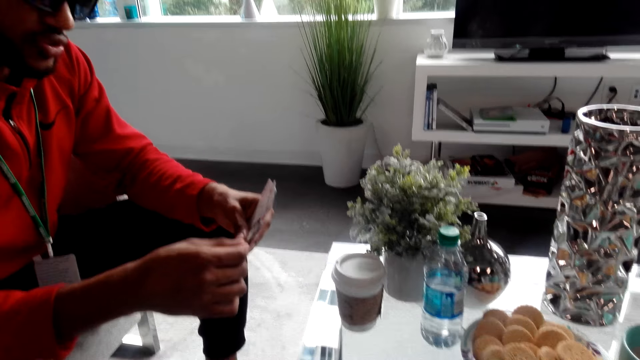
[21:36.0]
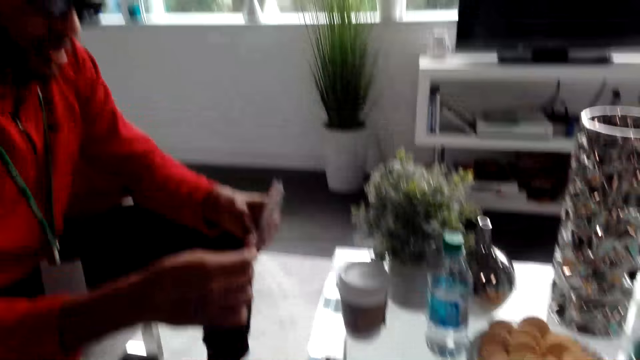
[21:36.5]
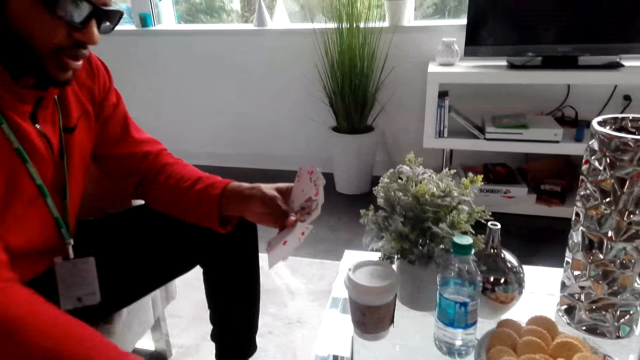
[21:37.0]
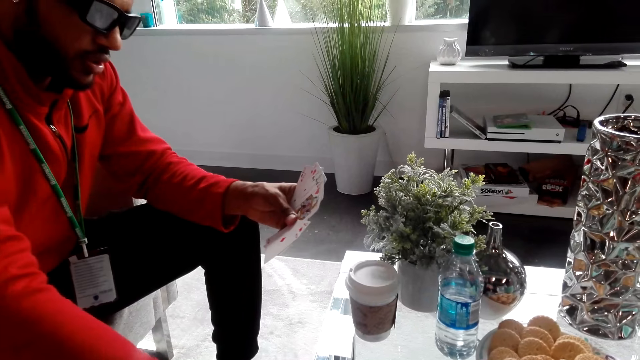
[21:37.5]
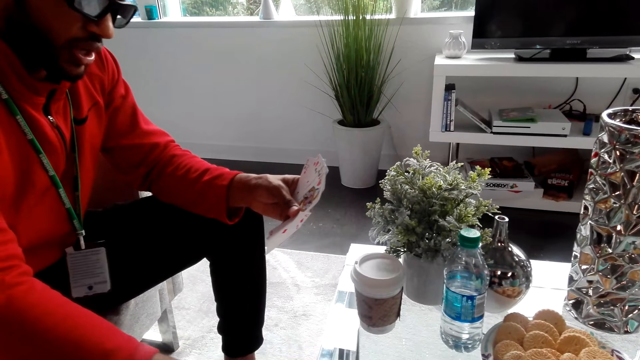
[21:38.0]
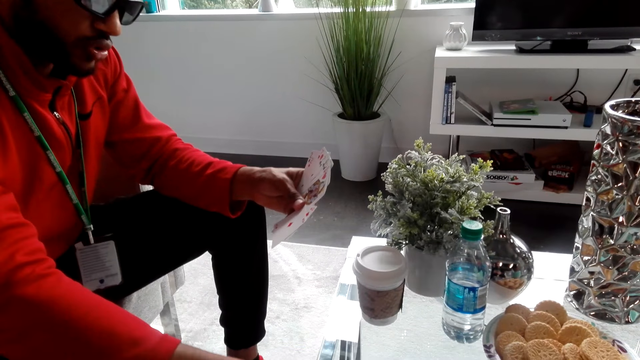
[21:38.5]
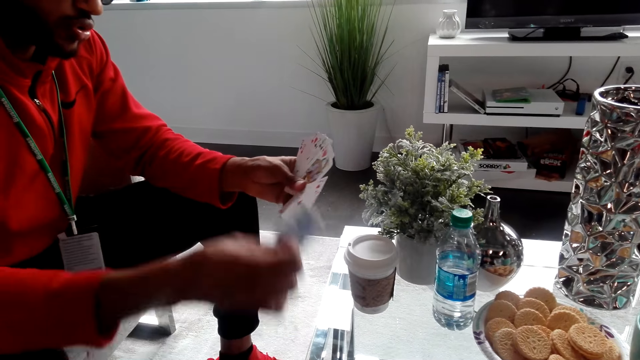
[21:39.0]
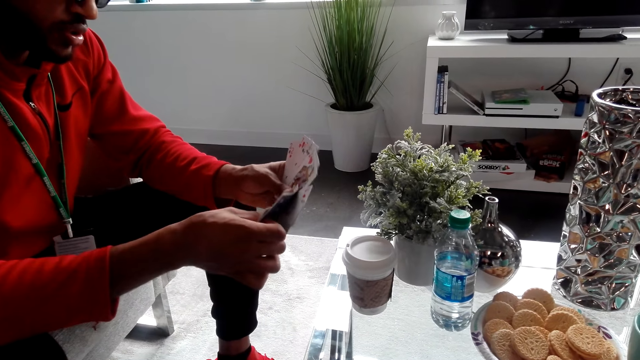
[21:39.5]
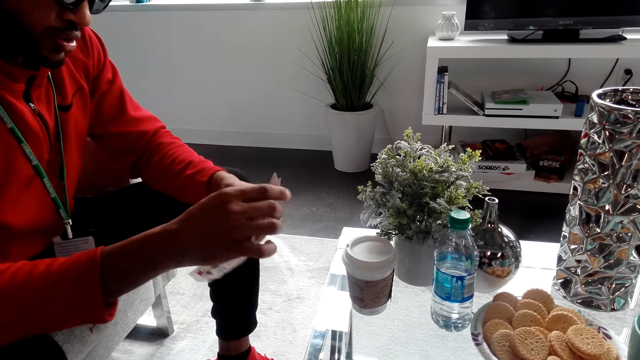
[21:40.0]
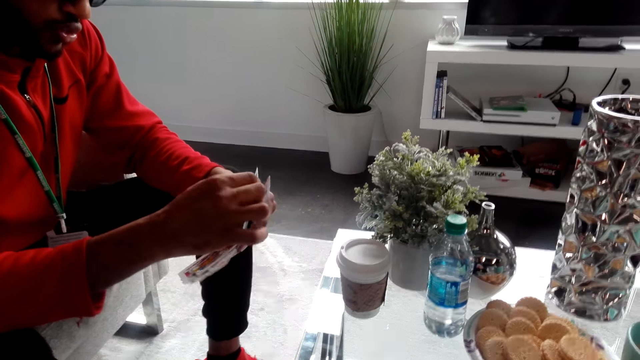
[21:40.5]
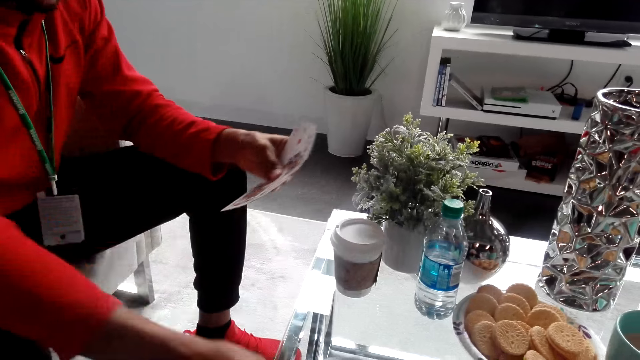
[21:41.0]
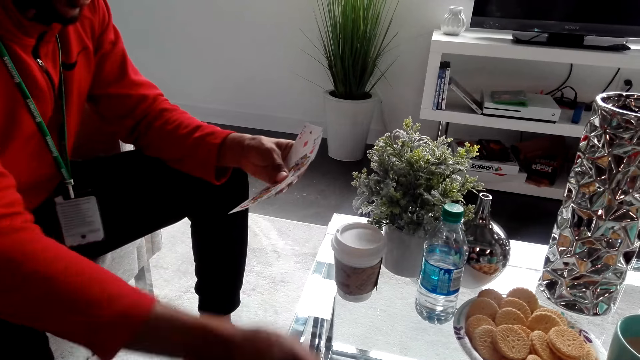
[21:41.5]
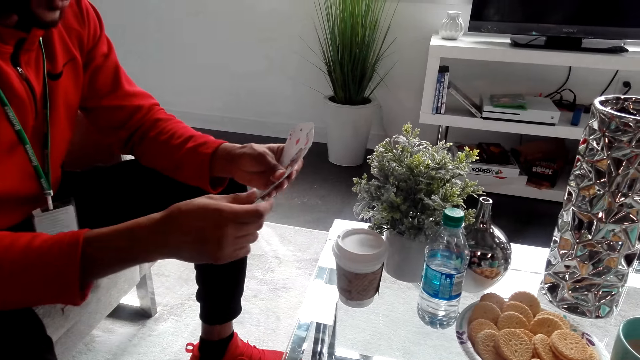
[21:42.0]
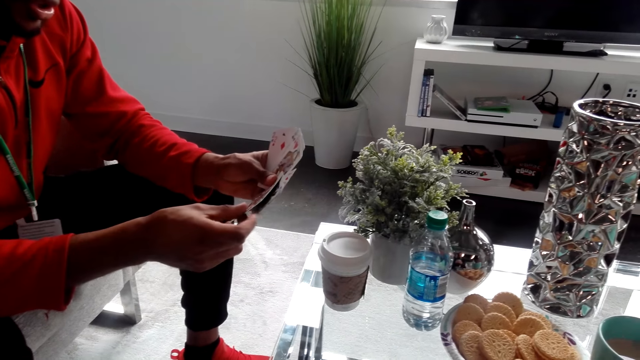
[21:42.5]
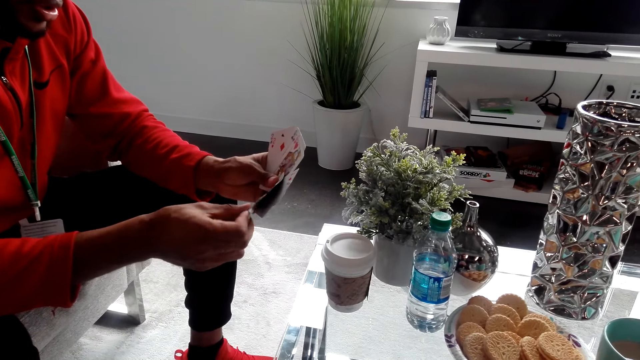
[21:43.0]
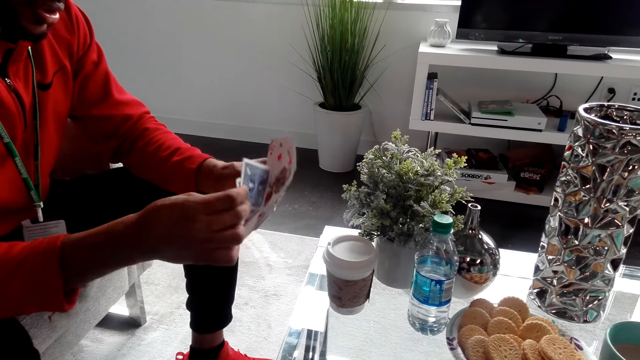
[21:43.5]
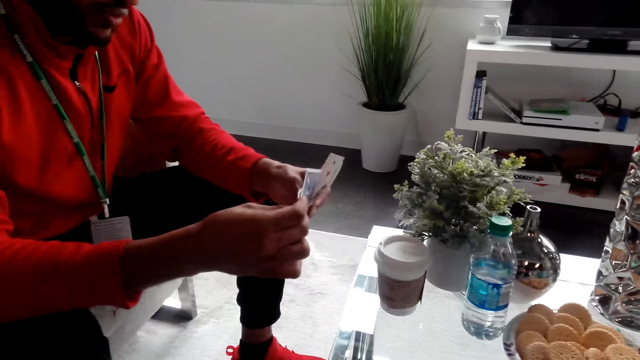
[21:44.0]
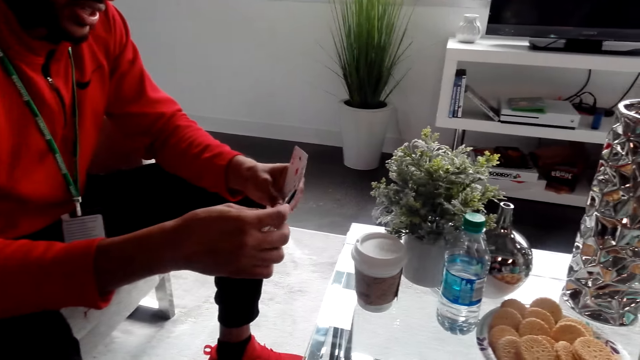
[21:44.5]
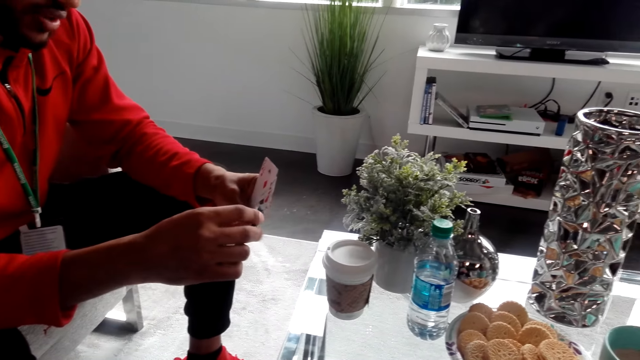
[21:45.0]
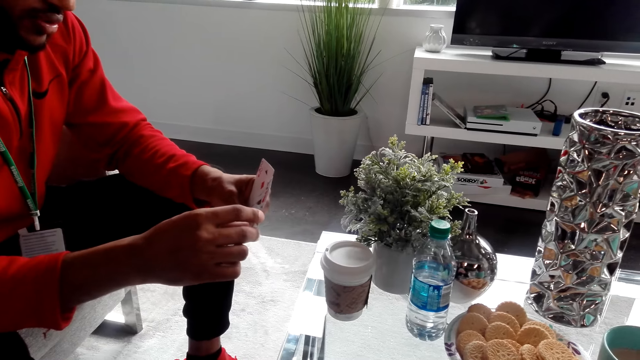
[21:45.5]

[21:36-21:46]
A man picks up cards from the table, dialogues with the camera wearer and holds the cards. The man dialogues with the camera wearer and adds the cards to the rest. The man places a card on the table, converses with the camera wearer and holds the cards. The man spreads the cards and converses with the camera wearer.

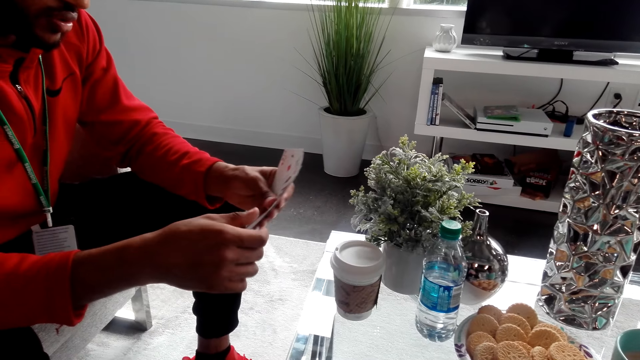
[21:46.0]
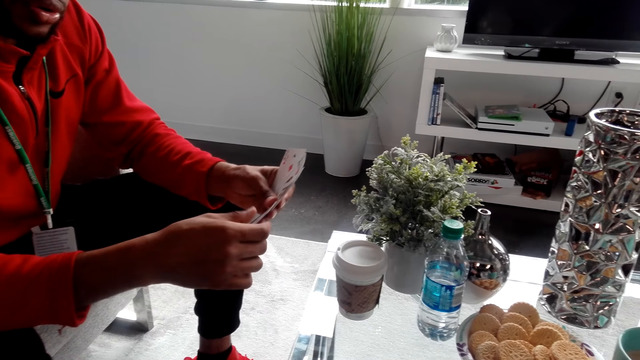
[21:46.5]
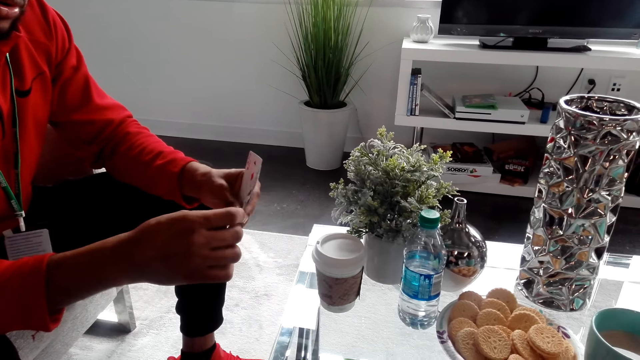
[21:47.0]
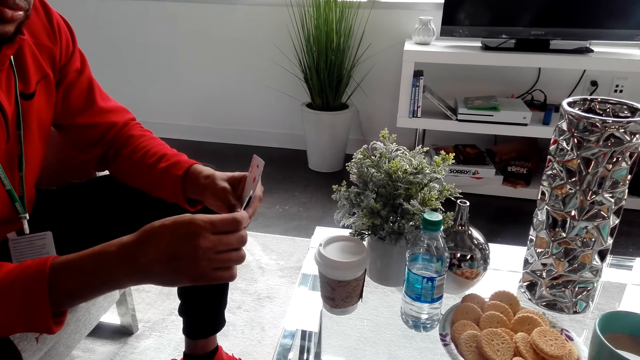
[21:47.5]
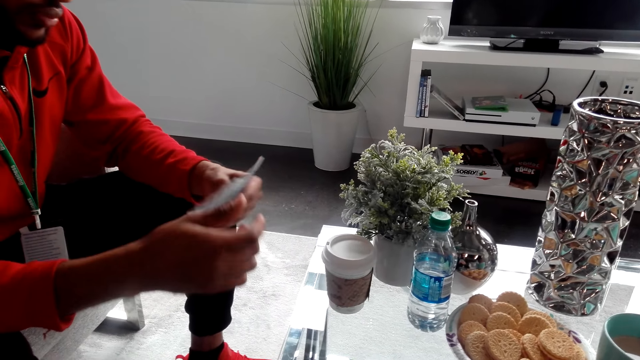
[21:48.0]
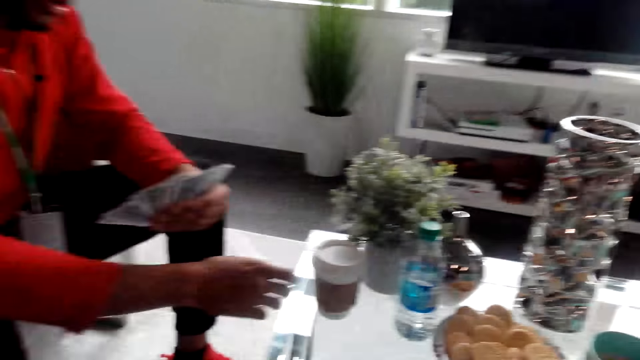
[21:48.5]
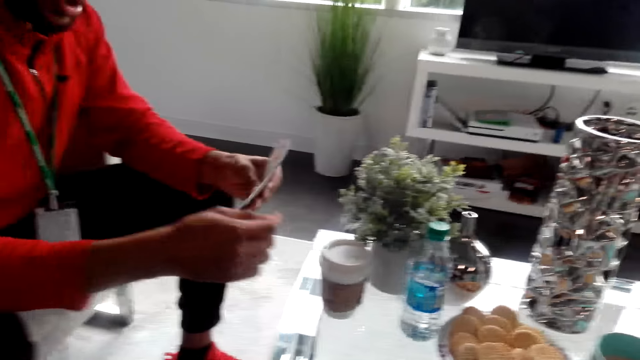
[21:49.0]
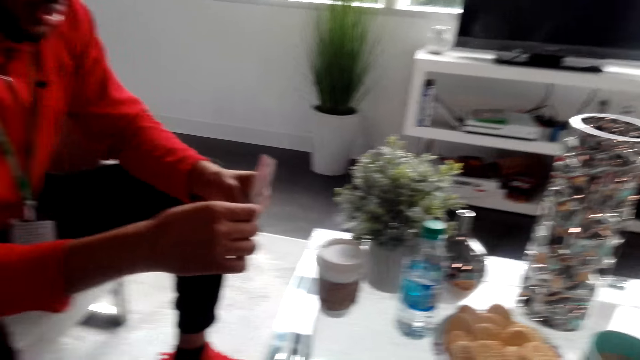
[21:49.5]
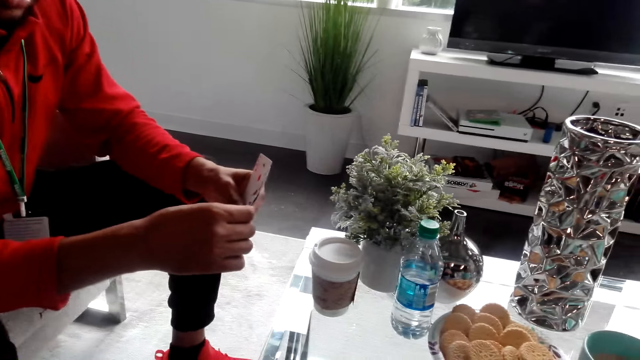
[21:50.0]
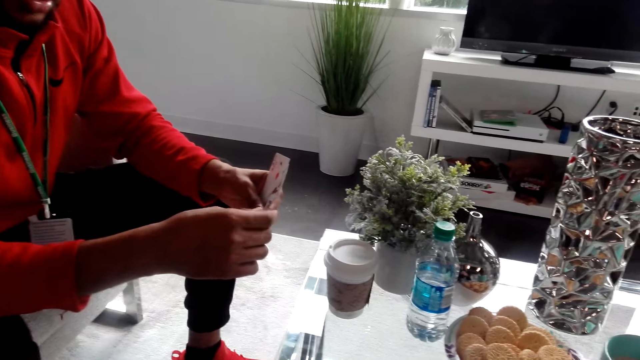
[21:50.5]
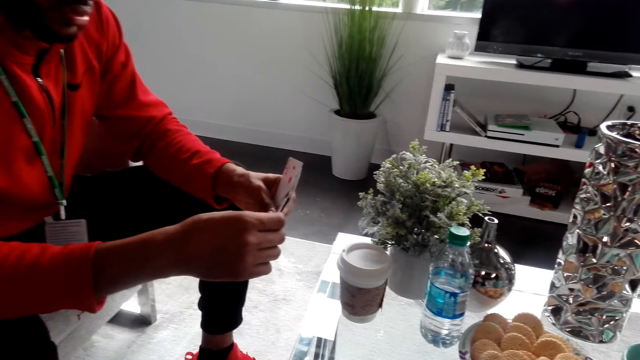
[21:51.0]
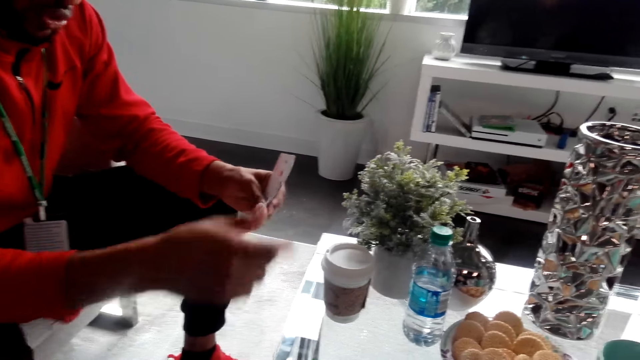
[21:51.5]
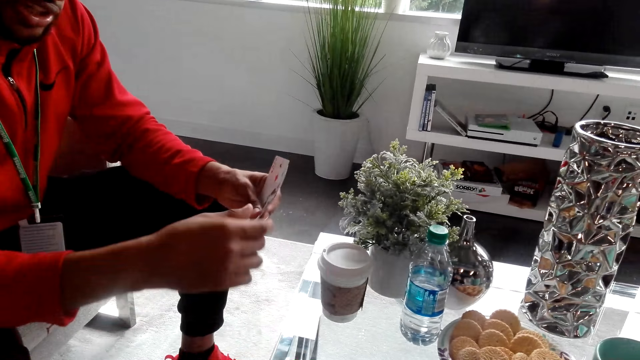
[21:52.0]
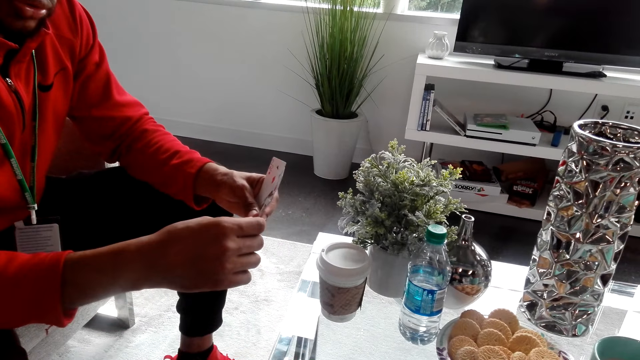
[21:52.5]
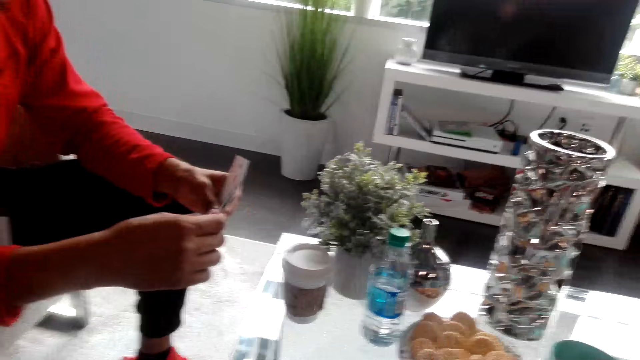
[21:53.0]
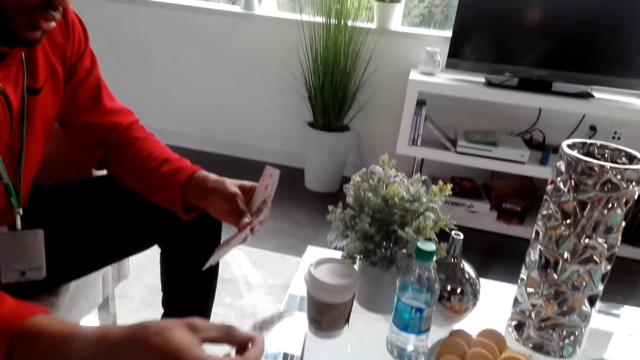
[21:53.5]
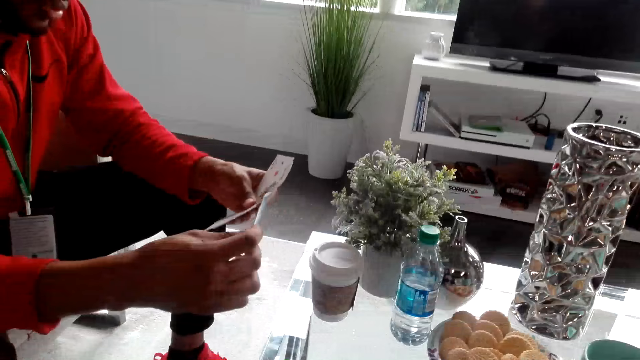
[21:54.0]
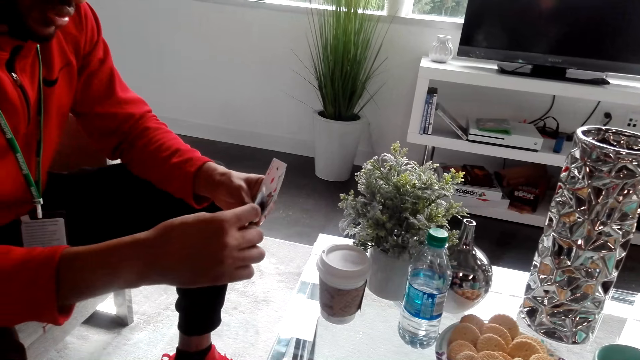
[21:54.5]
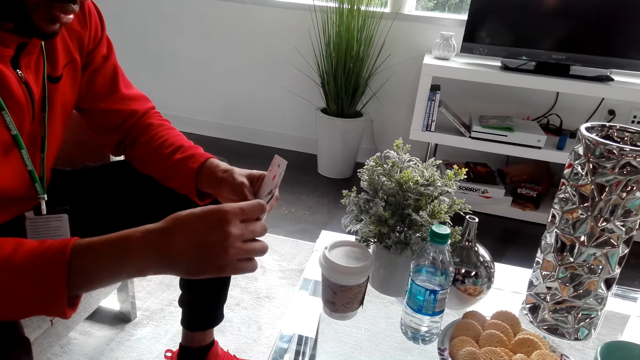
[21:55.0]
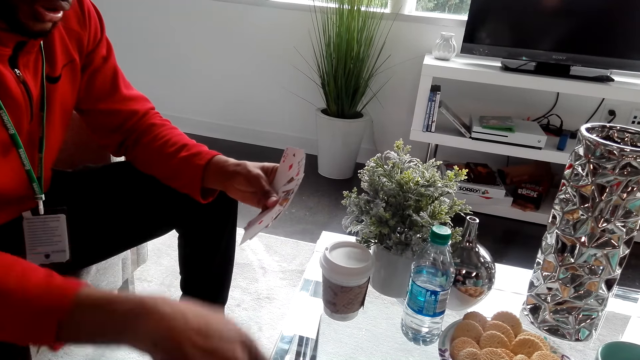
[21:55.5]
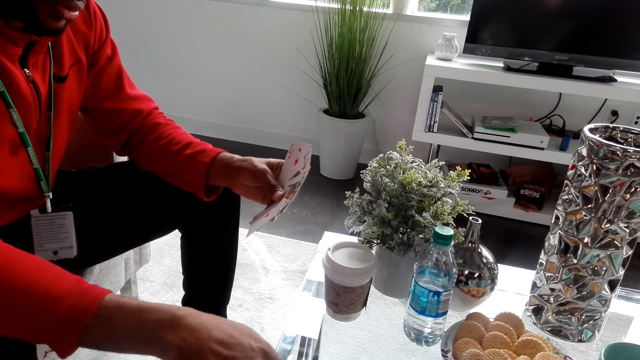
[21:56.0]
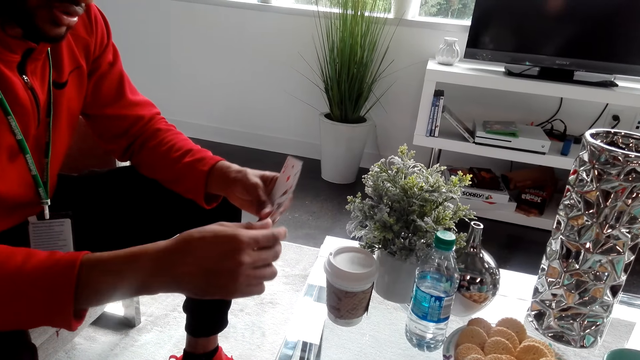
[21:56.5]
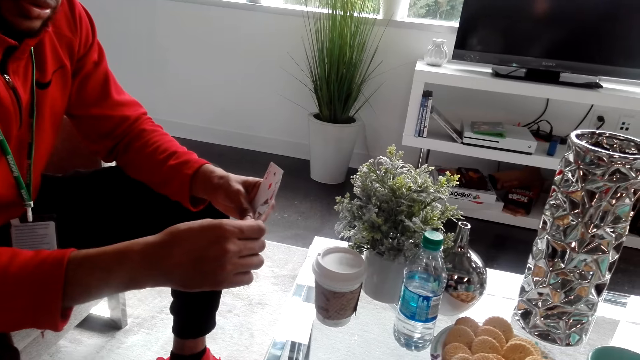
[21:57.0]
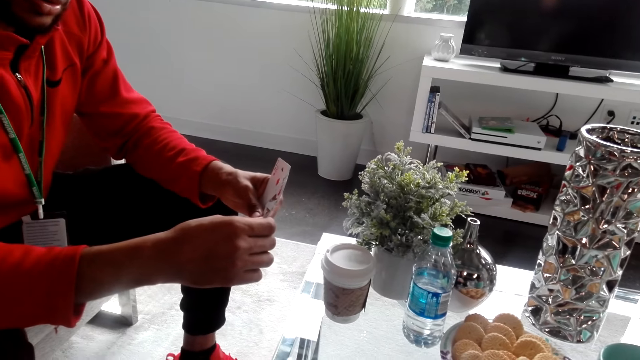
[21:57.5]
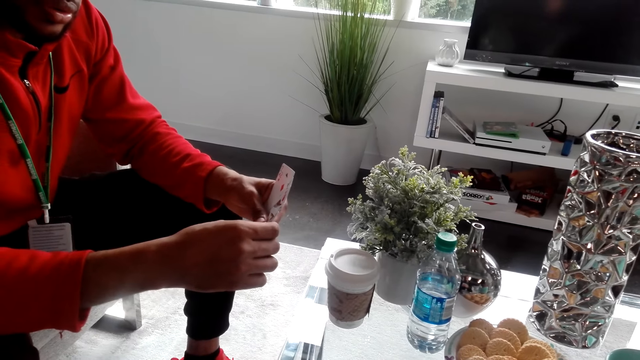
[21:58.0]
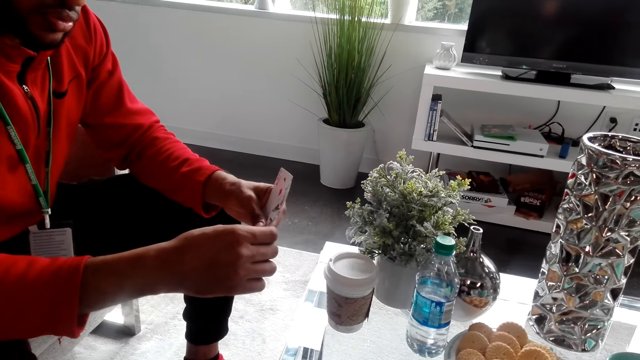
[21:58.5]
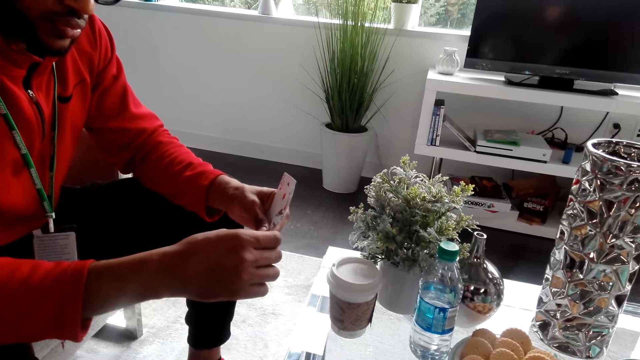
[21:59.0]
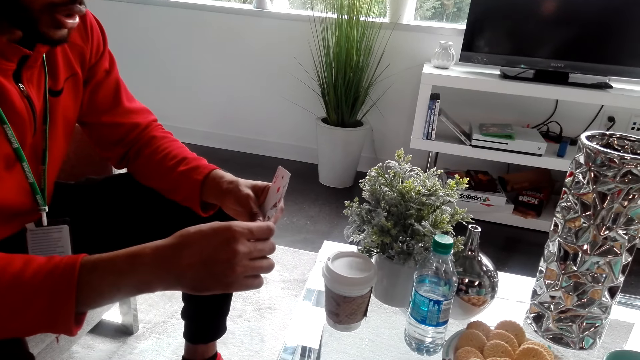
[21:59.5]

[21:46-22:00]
A man converses with the camera wearer and holds cards. The man converses with the camera wearer and spreads the cards. The man holds the cards and converses with the camera wearer.
